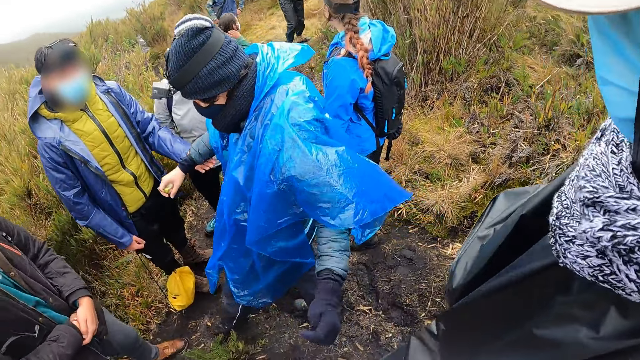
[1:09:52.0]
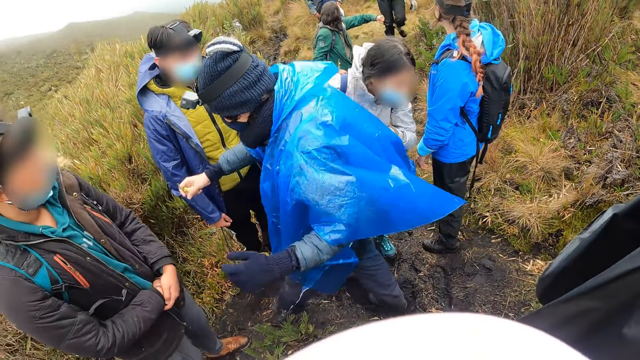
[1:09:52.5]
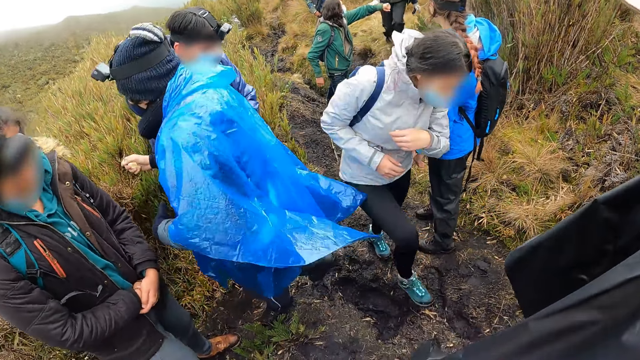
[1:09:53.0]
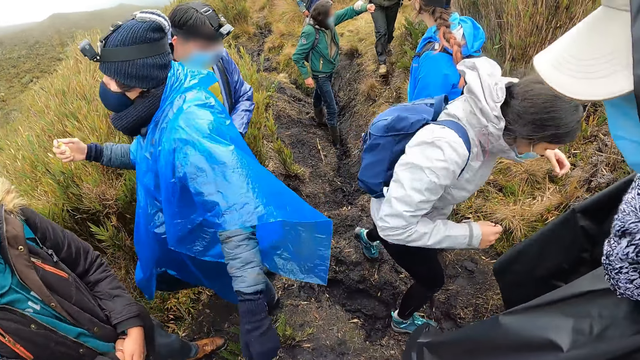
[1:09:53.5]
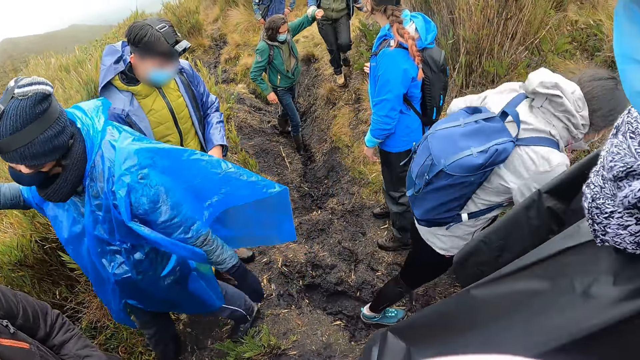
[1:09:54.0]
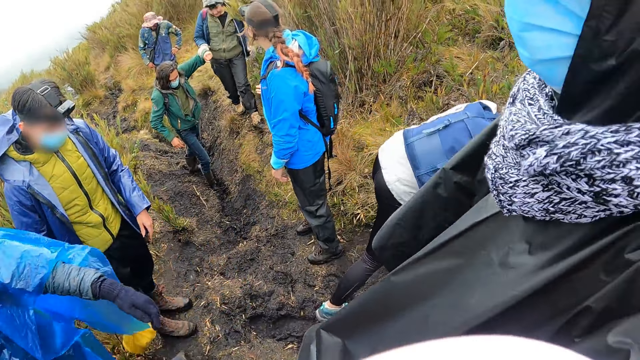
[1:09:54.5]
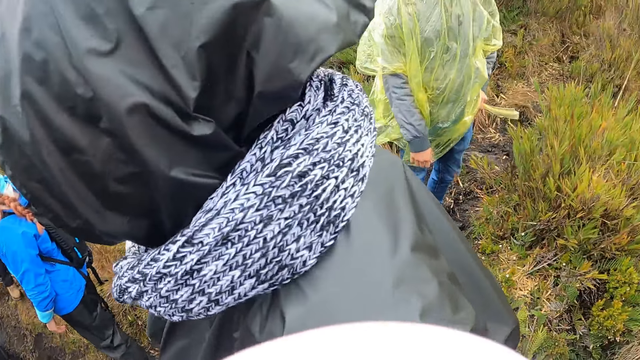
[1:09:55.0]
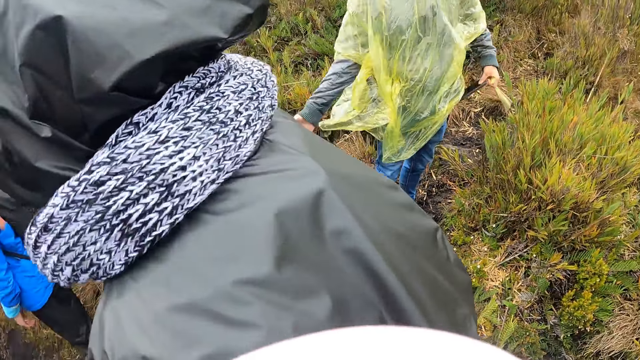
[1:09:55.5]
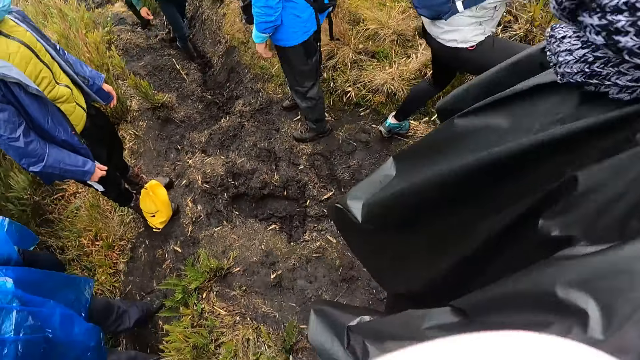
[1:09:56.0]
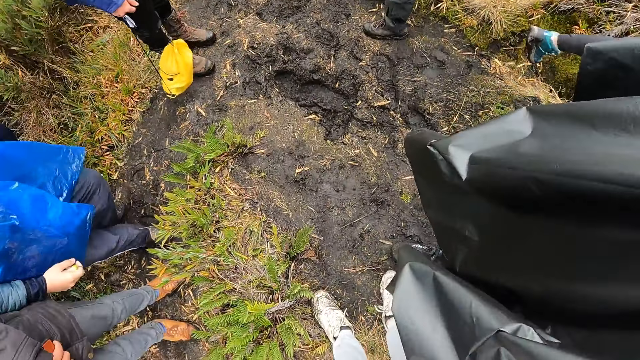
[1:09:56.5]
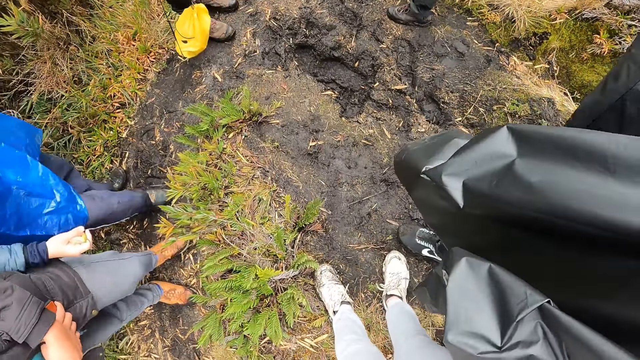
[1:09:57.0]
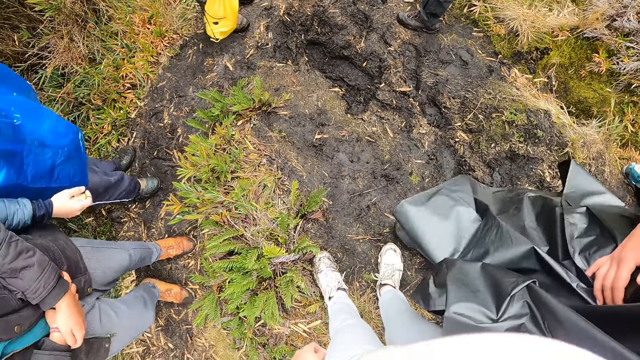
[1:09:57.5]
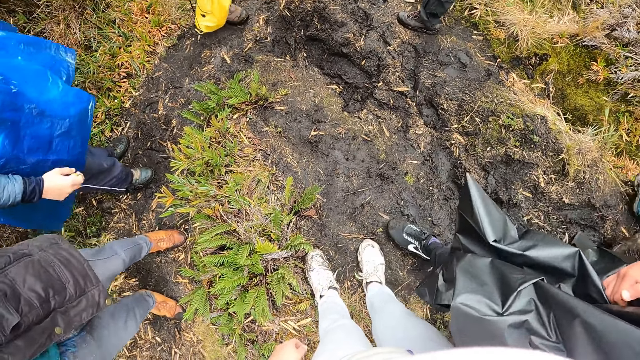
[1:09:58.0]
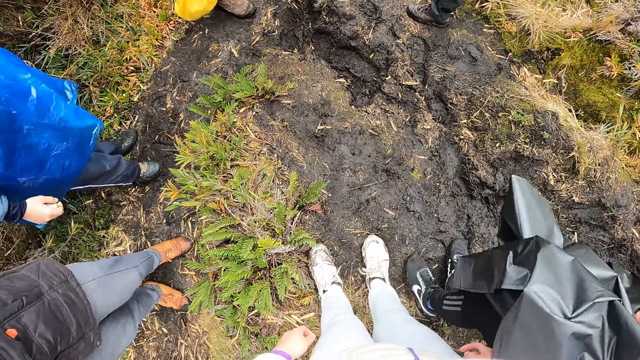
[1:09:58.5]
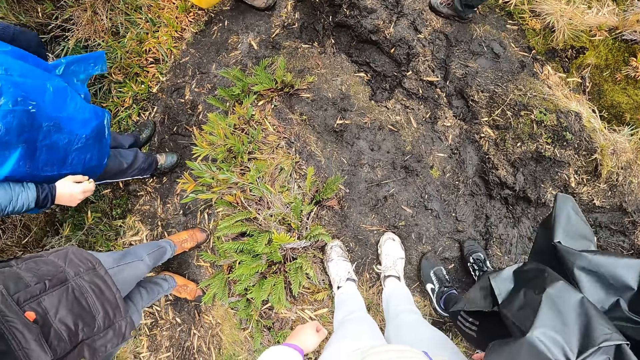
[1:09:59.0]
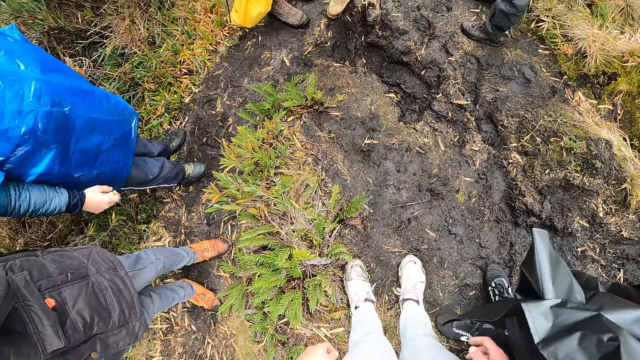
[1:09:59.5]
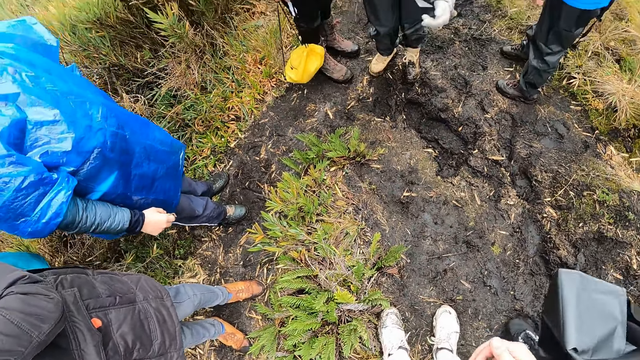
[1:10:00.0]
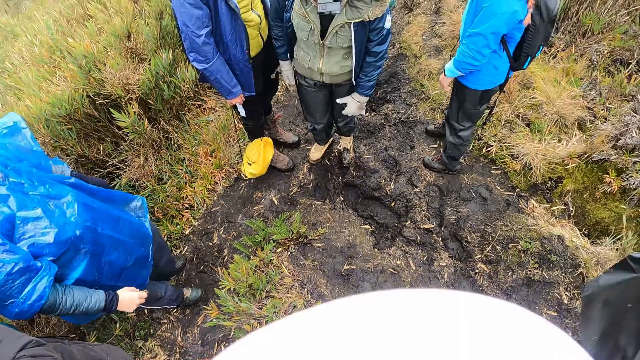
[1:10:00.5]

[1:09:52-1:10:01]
A man holds another man's hand. A woman holds a man's left hand with her right gloved hand. The camera wearer turns around.

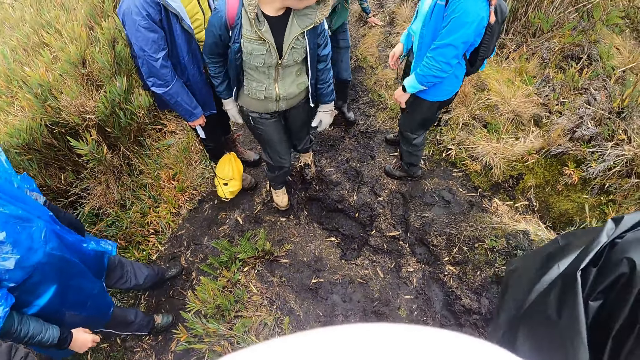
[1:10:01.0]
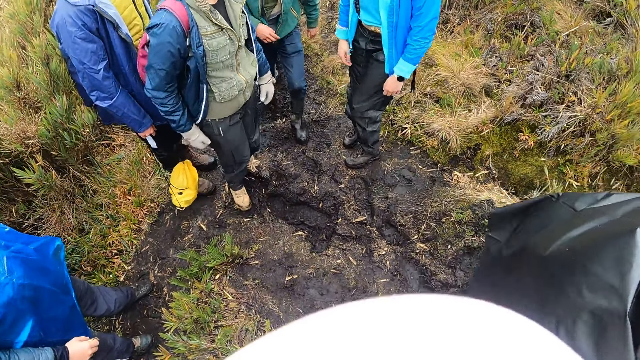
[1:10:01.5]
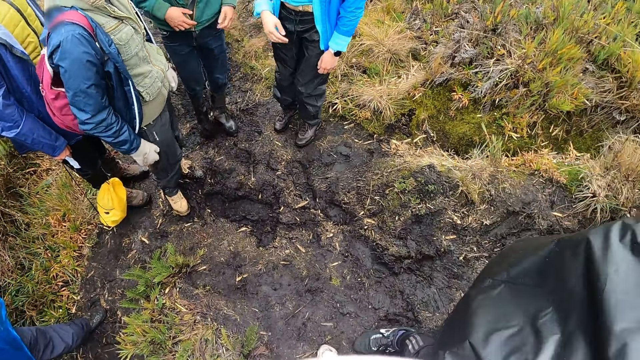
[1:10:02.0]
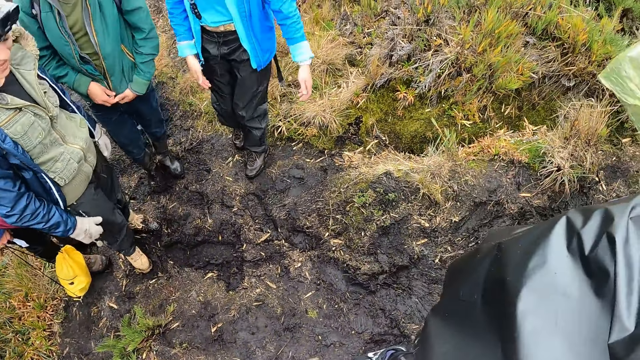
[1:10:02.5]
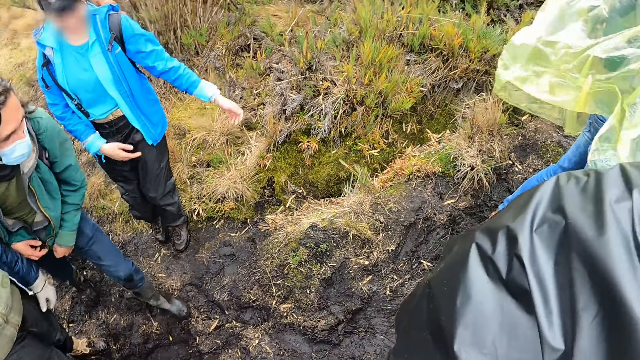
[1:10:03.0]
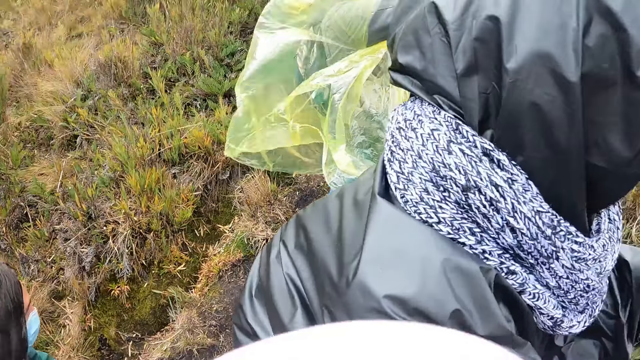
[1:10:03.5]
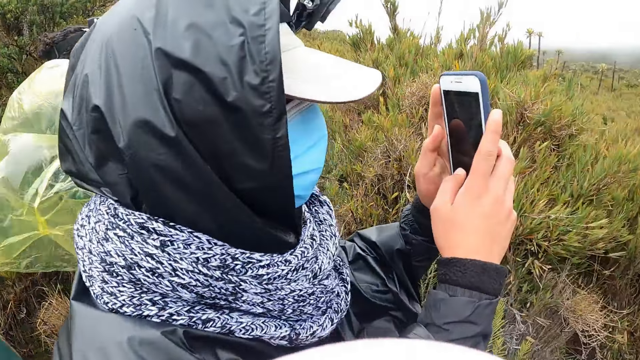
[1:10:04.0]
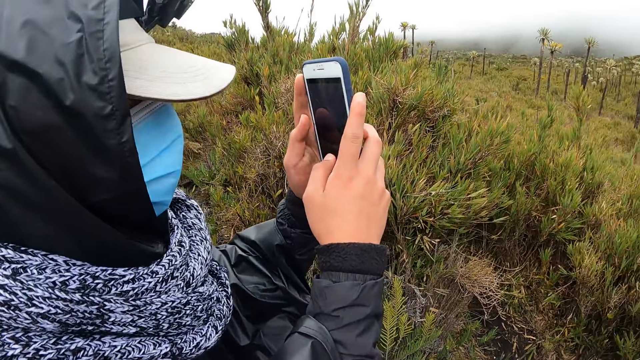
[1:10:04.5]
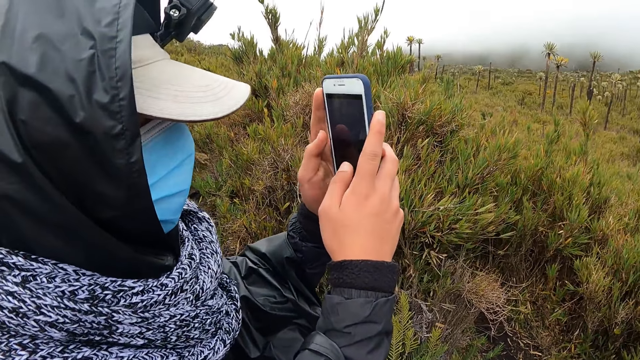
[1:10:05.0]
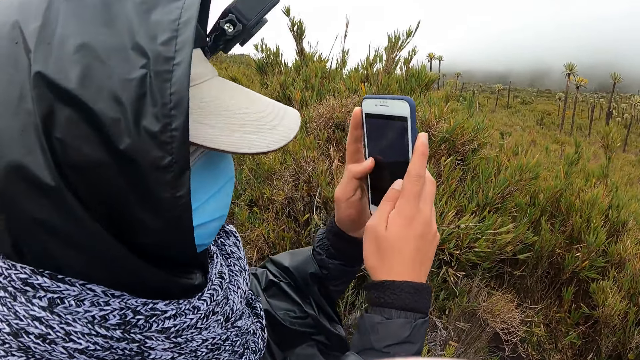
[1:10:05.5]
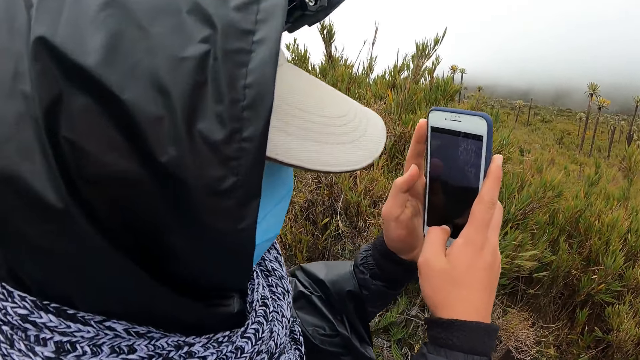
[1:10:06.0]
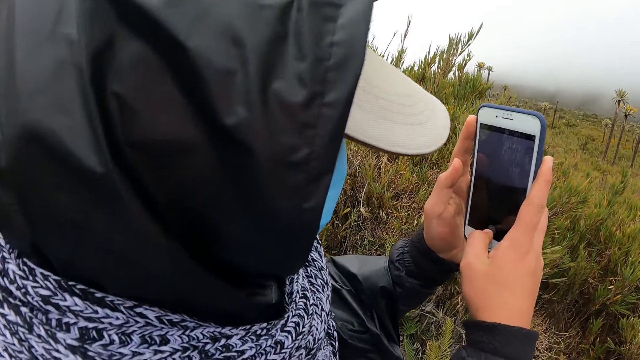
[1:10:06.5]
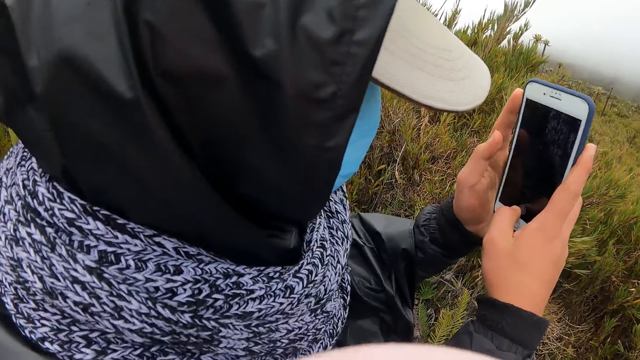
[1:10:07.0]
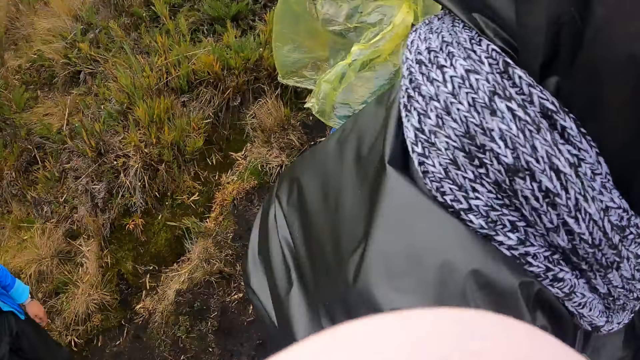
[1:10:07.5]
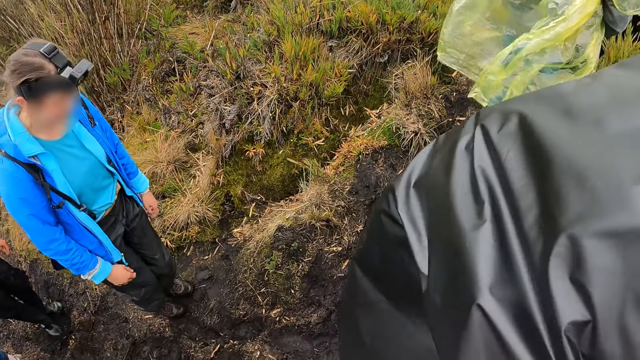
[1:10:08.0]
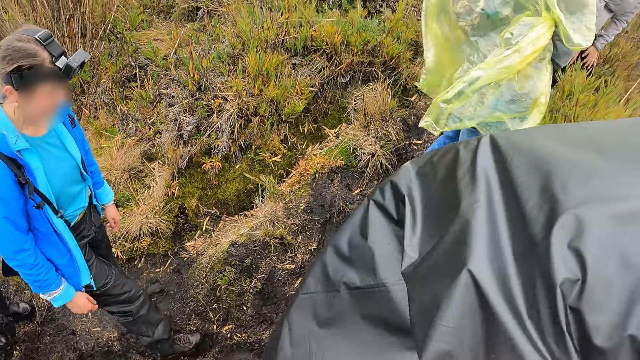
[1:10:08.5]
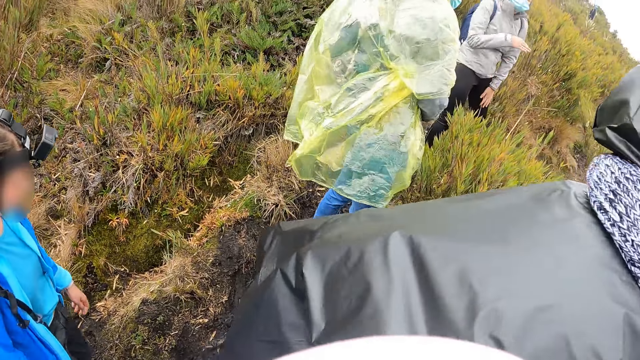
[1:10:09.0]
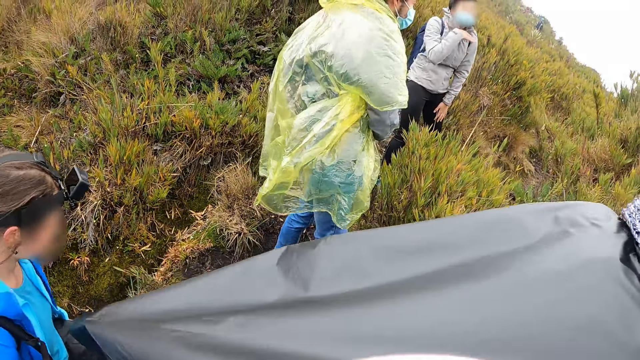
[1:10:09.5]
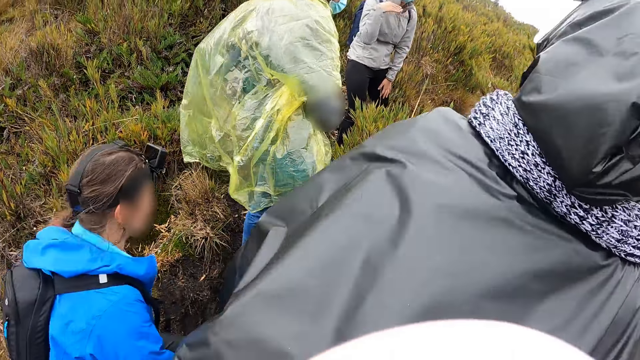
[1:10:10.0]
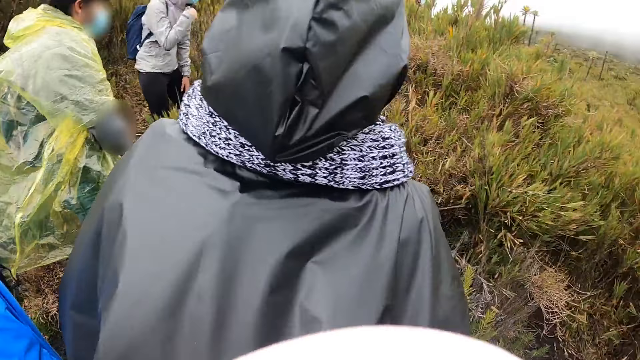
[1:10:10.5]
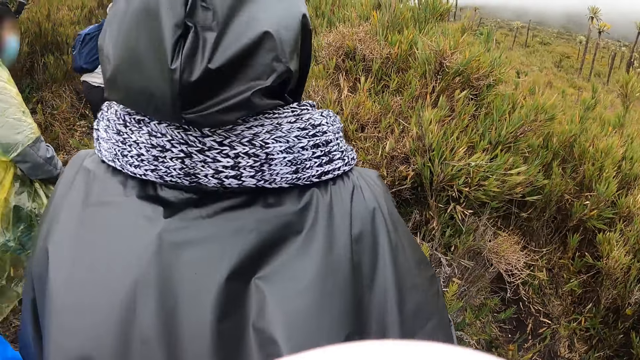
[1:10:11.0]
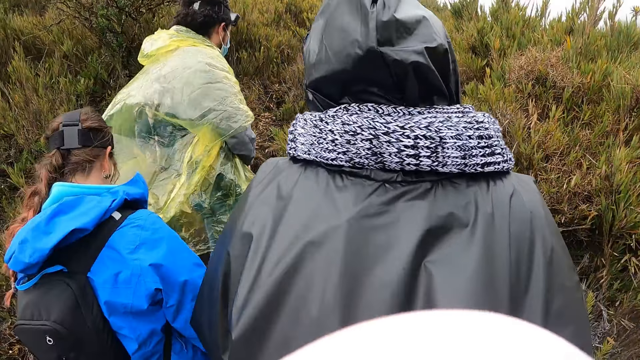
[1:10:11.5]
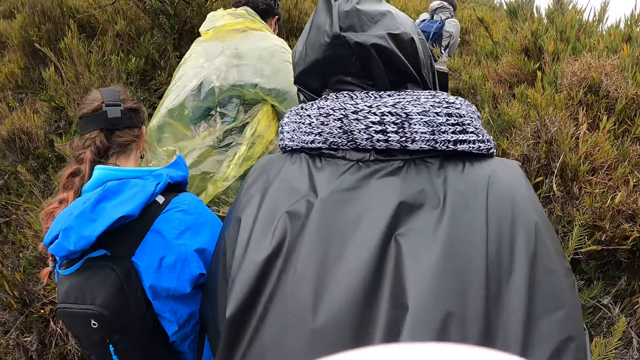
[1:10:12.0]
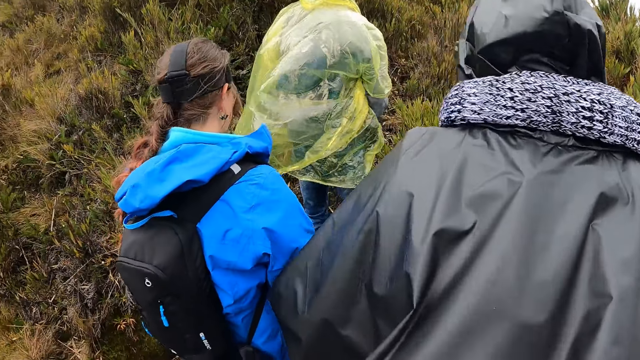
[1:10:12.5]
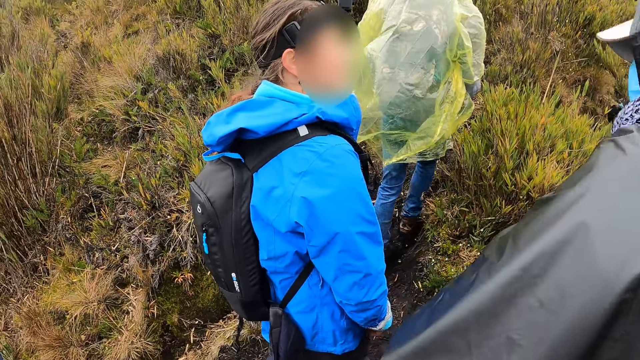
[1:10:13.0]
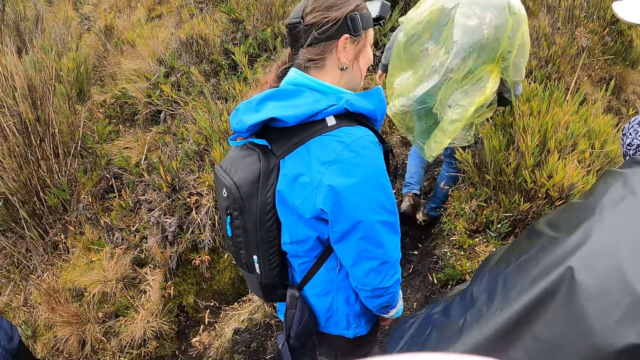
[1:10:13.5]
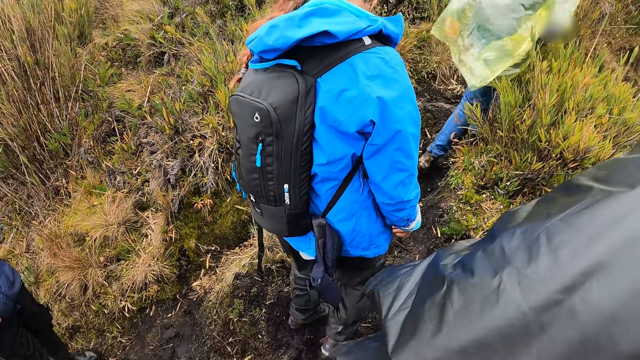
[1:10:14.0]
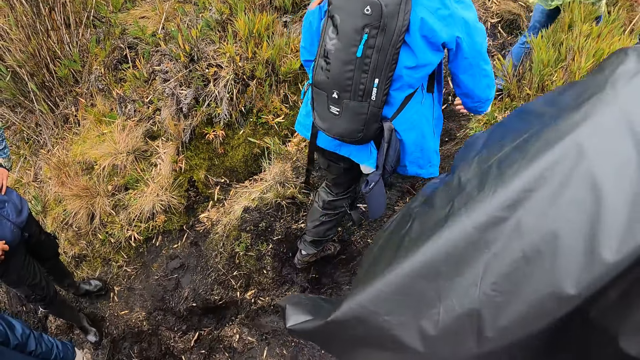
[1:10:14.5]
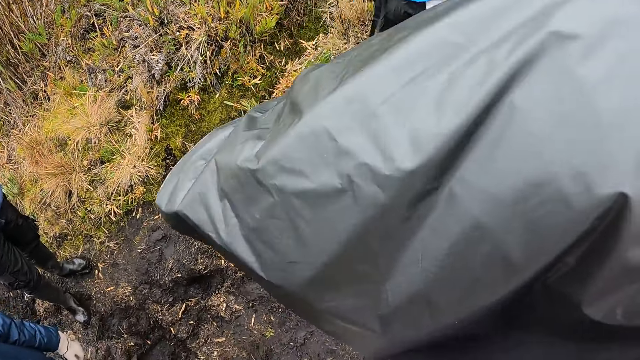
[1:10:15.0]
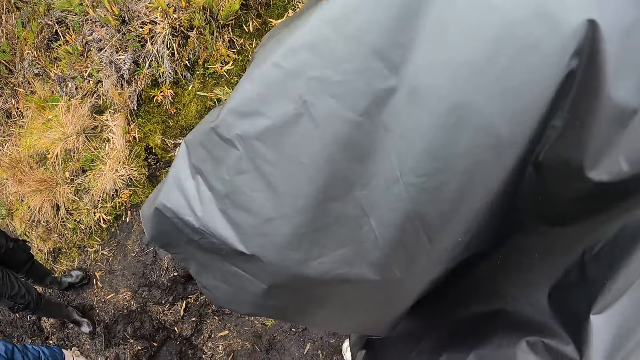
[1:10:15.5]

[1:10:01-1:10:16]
The man holds a phone with both hands. The man operates the phone with both hands. The man scrolls the phone. The camera wearer turns around. A woman walks around.
